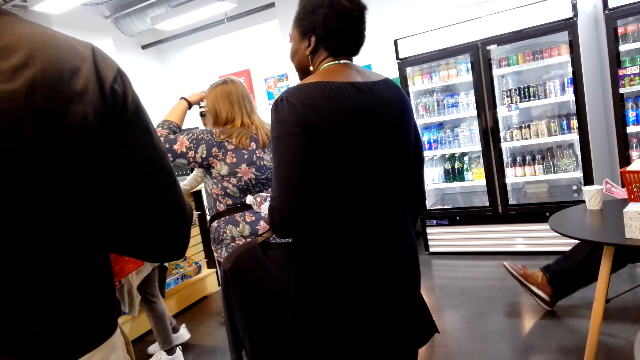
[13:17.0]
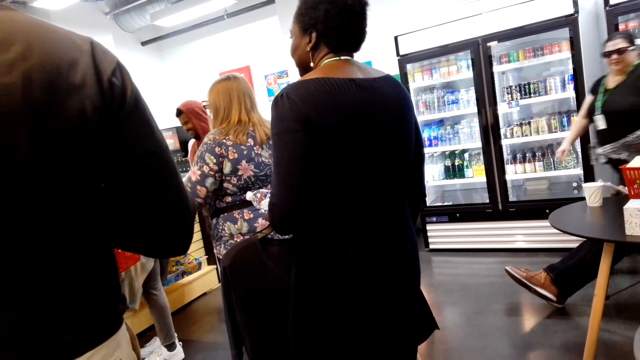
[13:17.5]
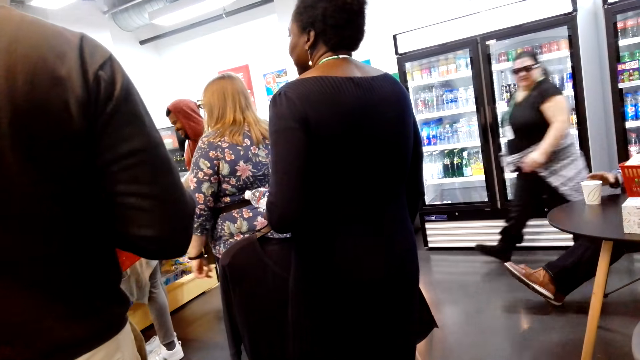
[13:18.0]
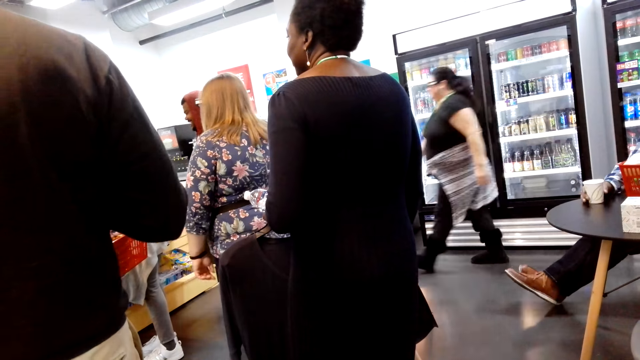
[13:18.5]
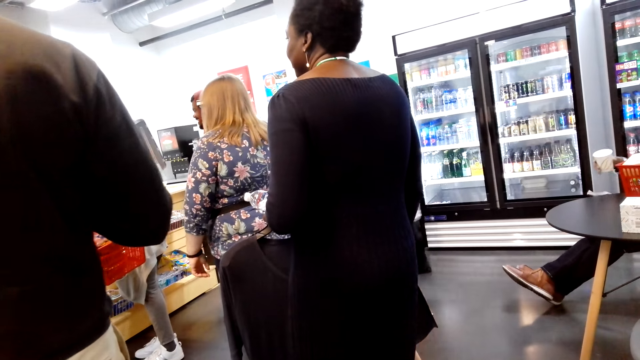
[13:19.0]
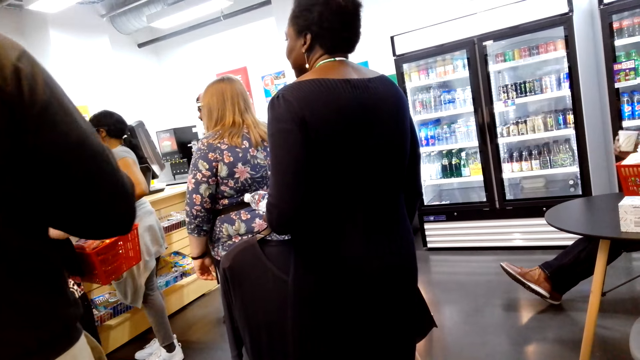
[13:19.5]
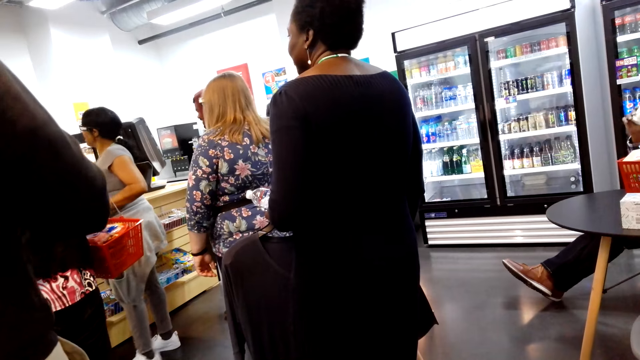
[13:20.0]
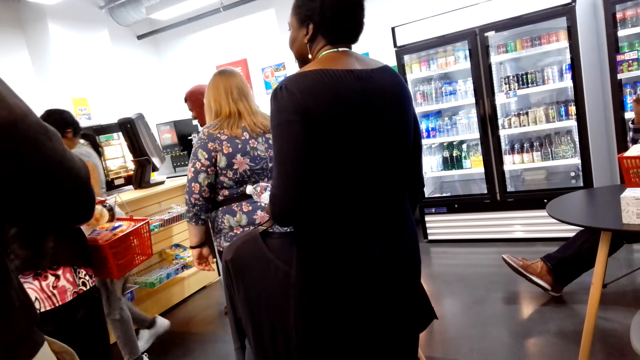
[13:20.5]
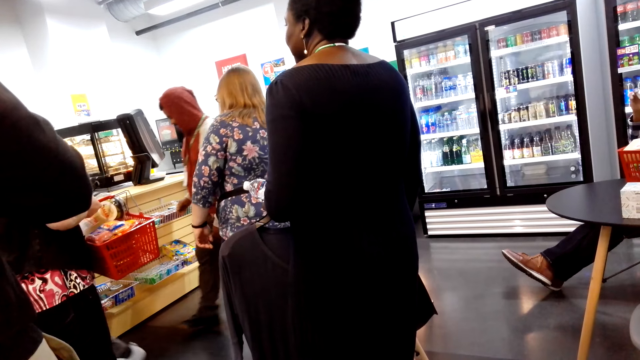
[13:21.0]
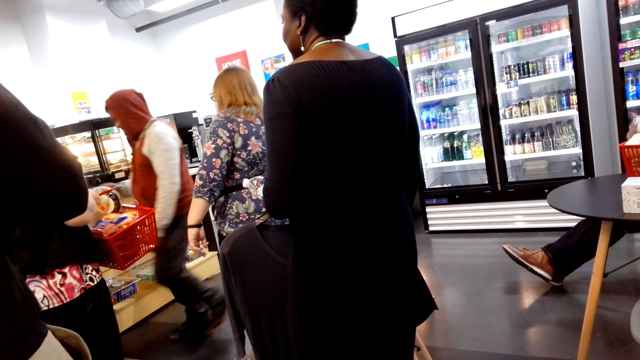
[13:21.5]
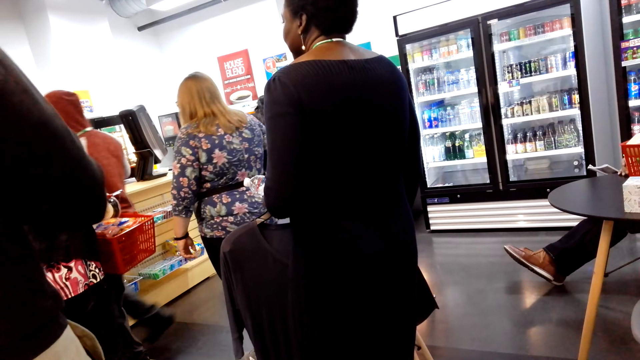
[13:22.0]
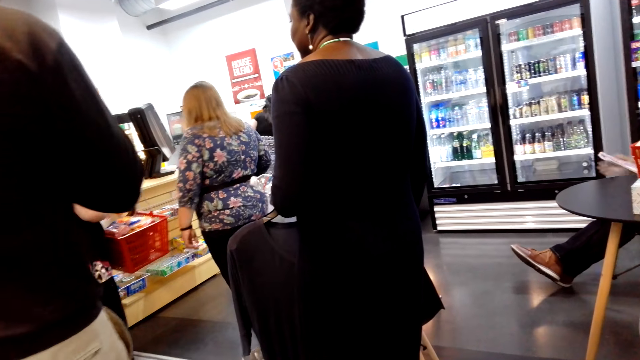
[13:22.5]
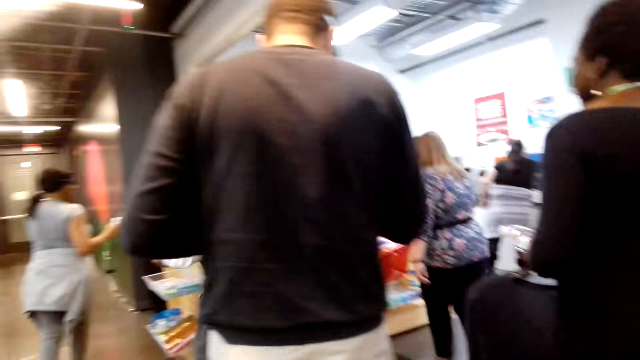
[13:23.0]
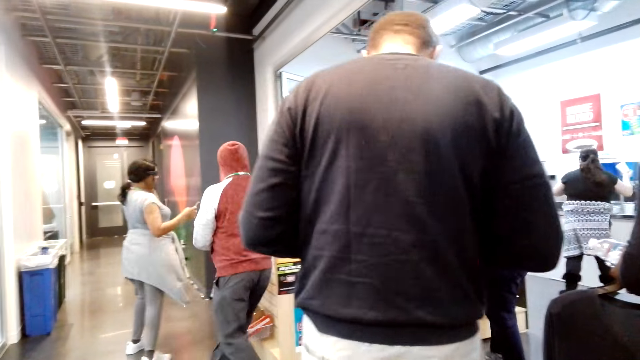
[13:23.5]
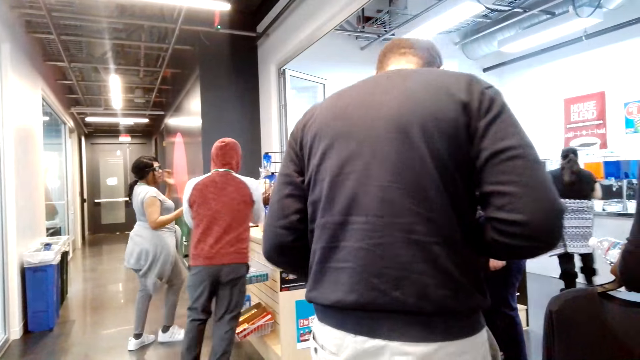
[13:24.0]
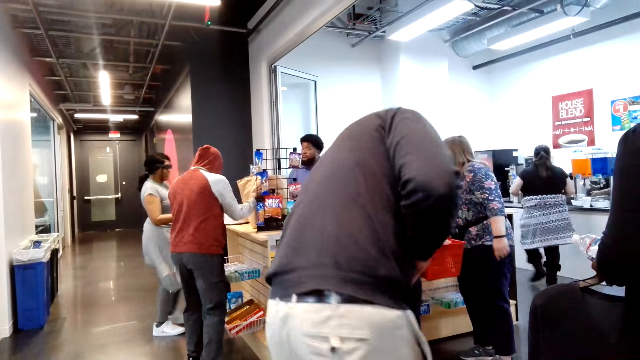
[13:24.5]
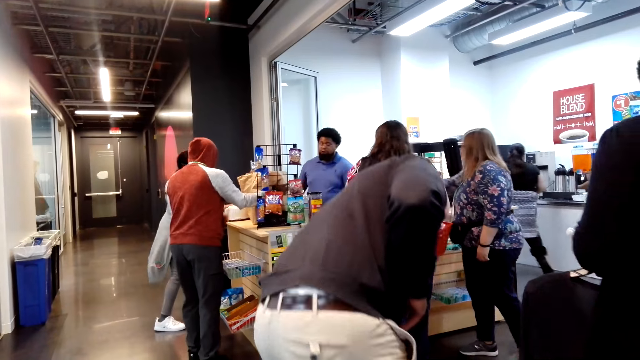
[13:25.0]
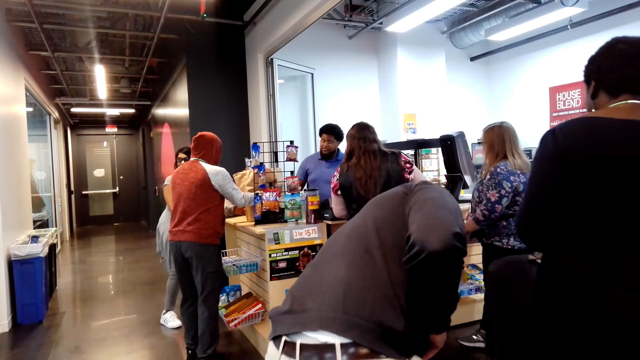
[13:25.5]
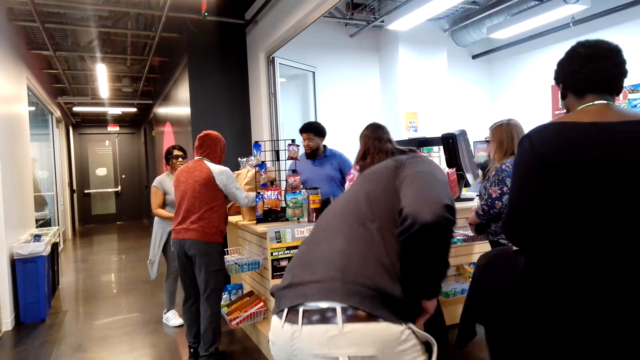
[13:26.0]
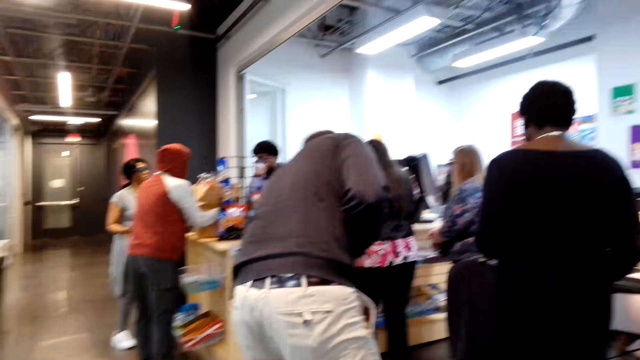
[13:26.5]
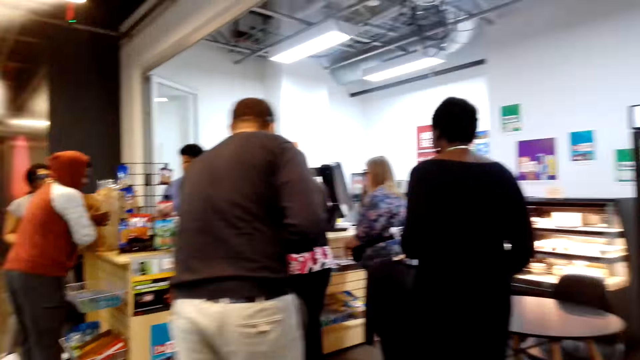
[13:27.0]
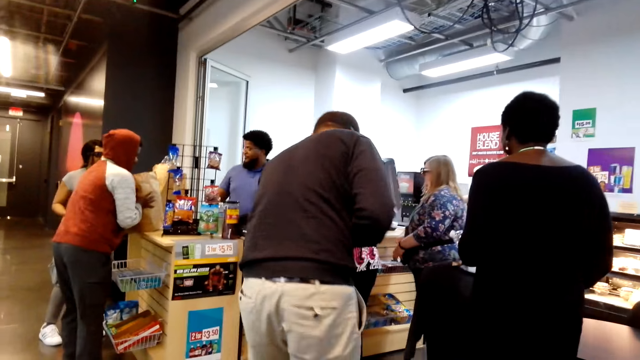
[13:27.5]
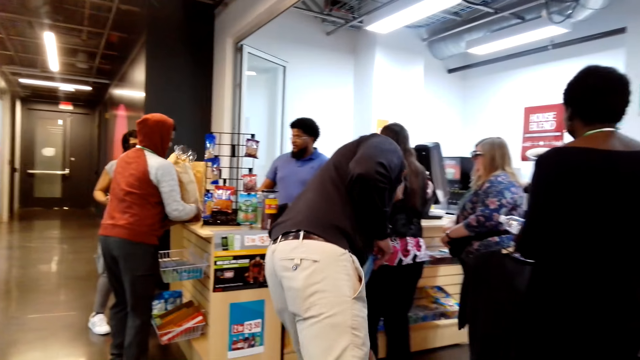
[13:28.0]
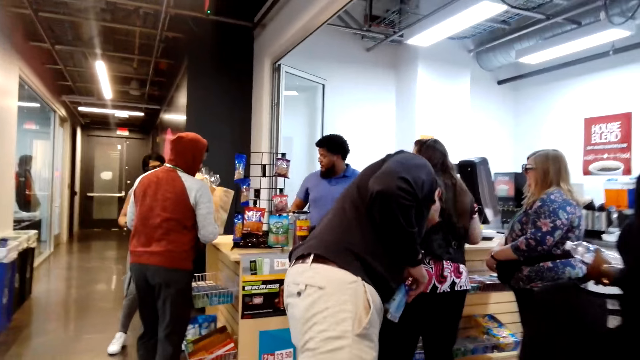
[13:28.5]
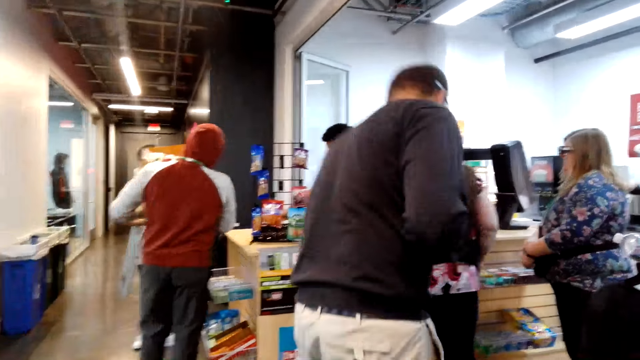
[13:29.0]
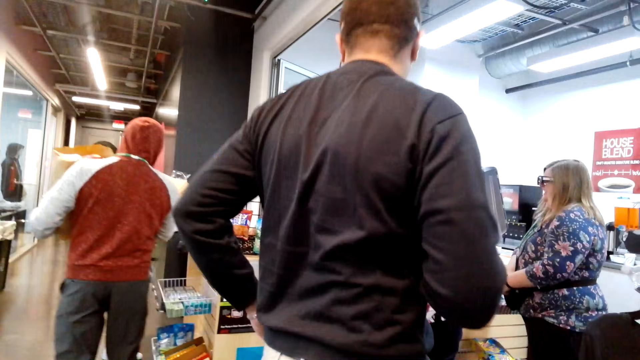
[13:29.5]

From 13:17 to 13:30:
The man moves his basket. The lady moves forward.

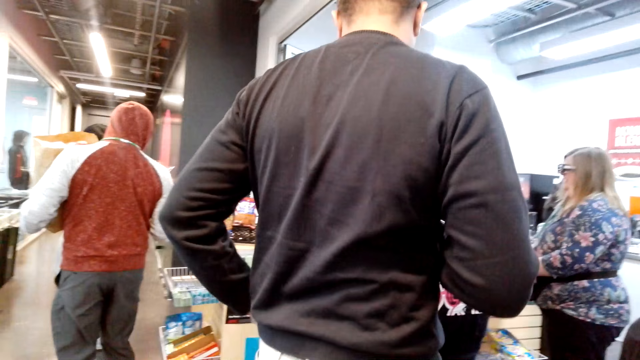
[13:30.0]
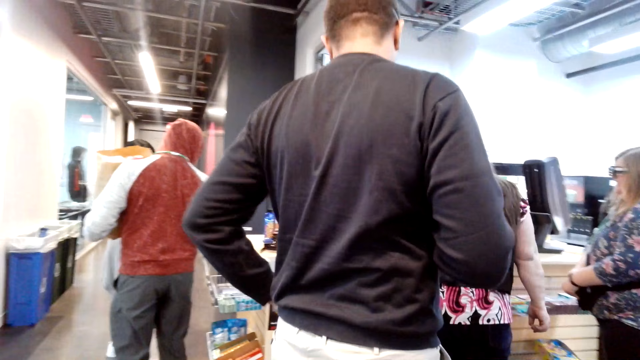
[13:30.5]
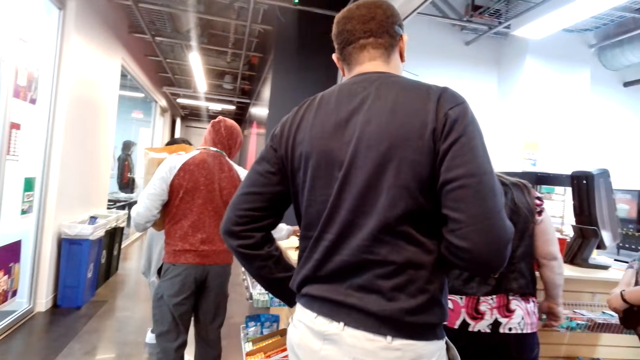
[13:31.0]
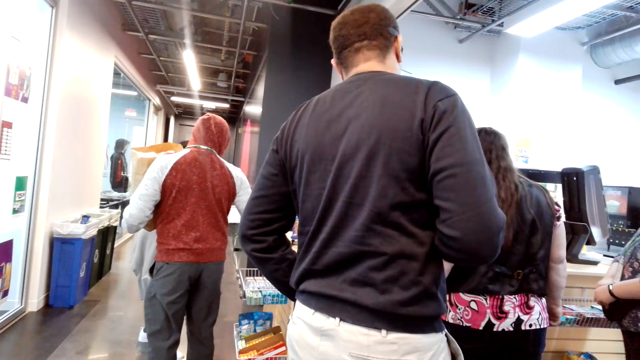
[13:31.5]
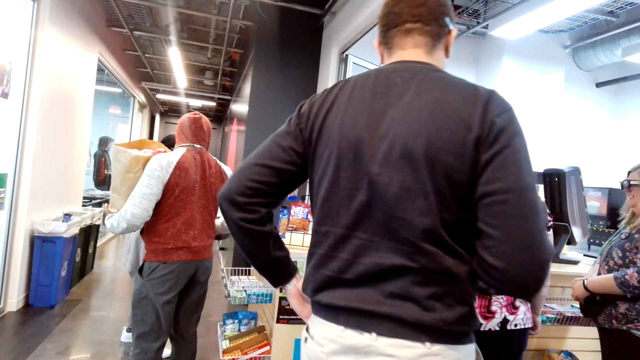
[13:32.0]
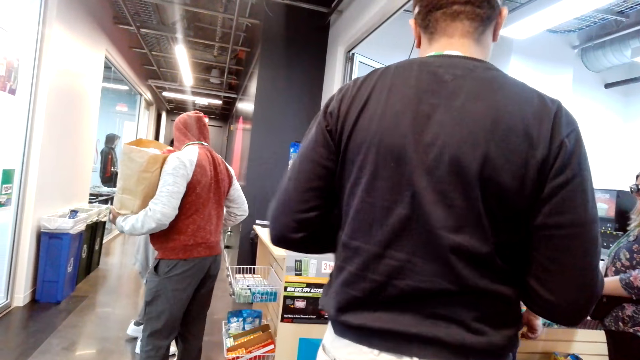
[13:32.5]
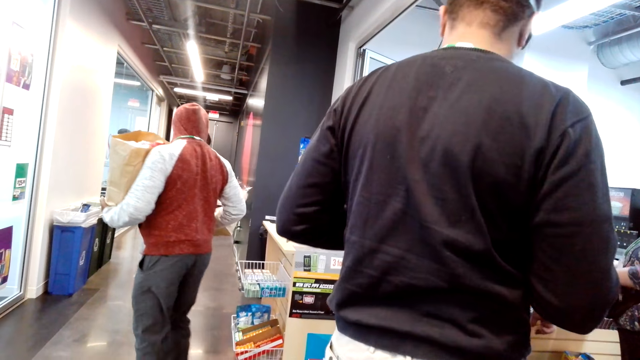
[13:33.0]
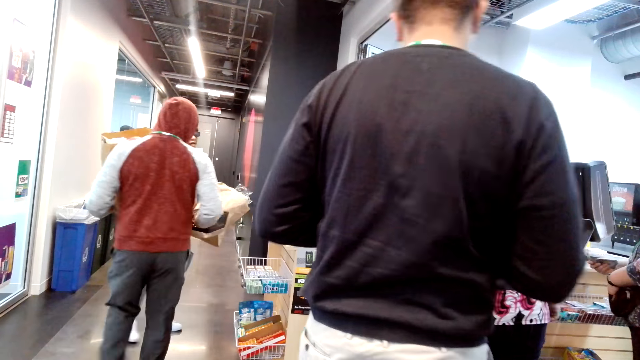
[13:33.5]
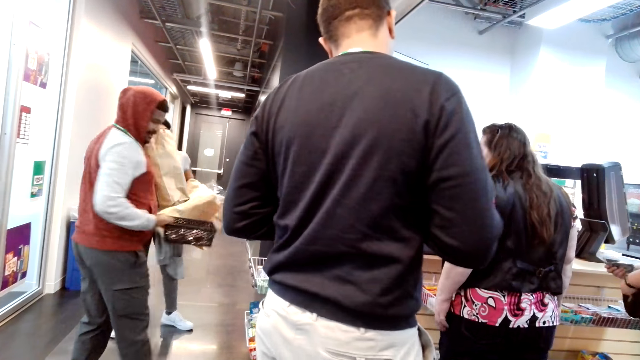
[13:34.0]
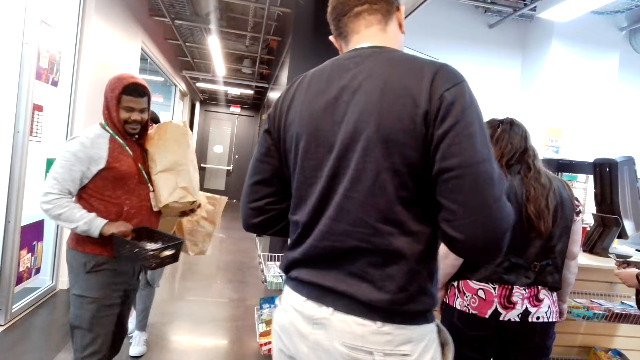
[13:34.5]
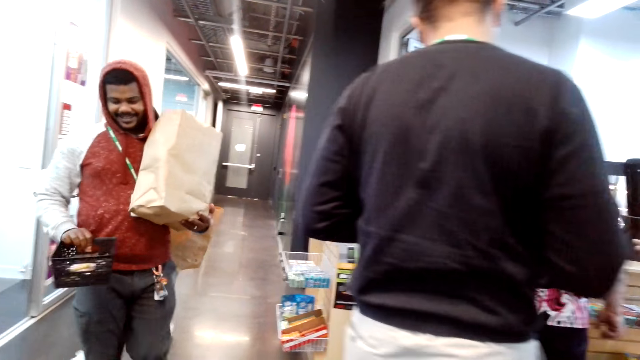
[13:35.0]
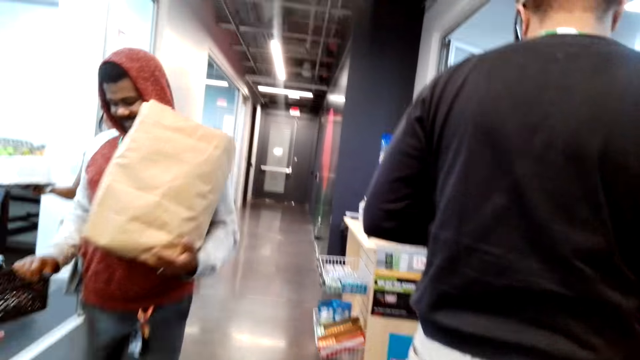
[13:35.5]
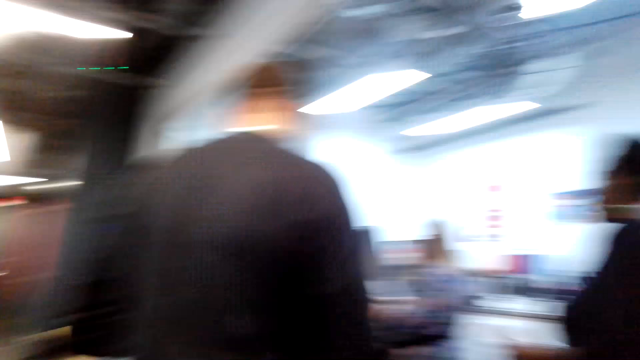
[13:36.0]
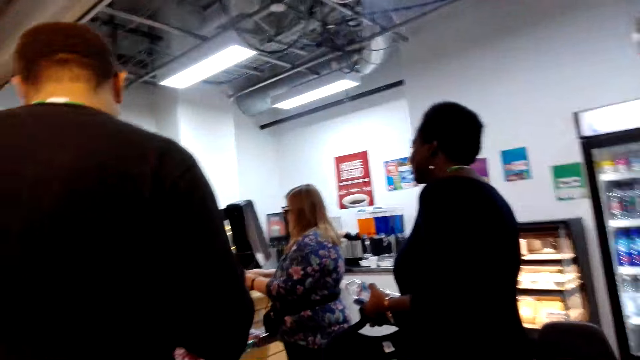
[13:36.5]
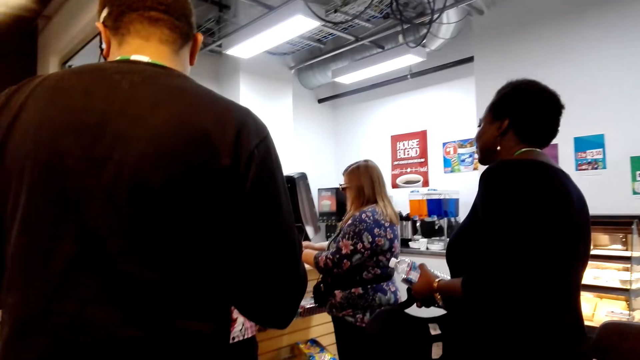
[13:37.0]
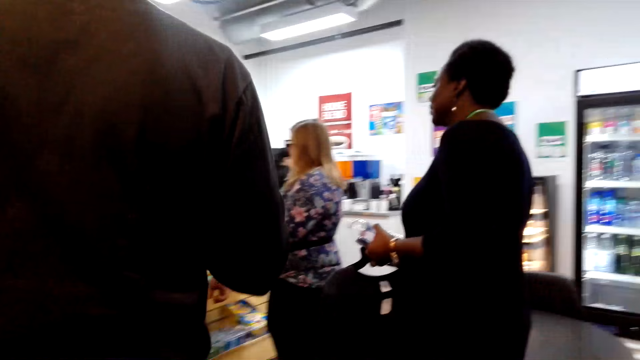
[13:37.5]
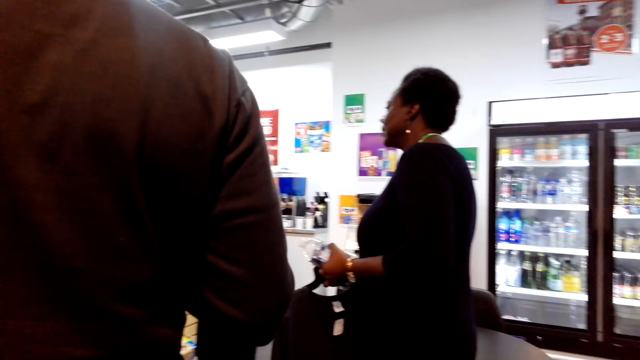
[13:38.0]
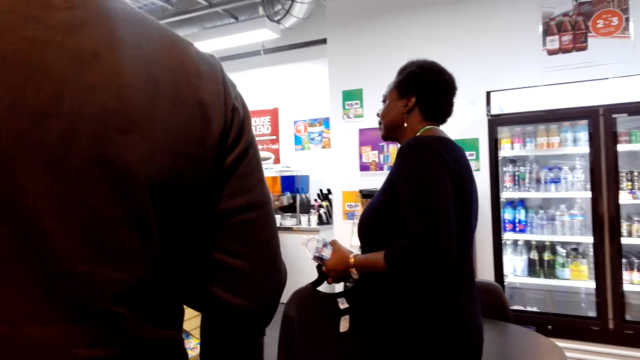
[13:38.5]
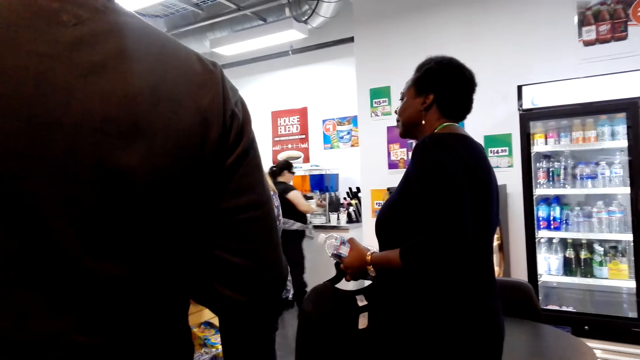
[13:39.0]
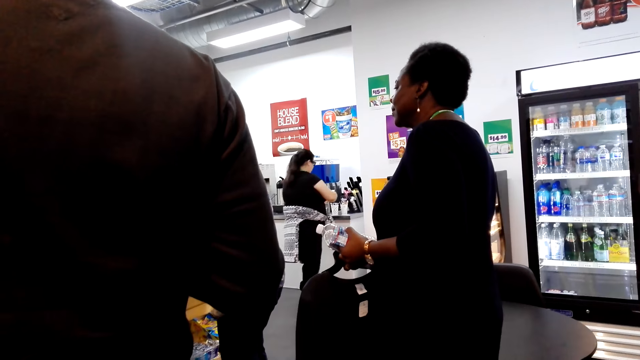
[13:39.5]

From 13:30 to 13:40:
A man walks around the supermarket.
